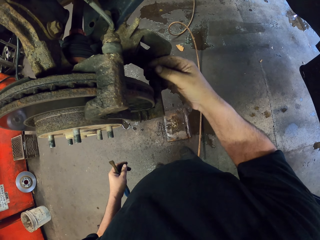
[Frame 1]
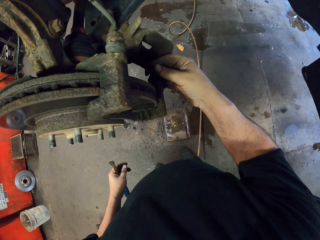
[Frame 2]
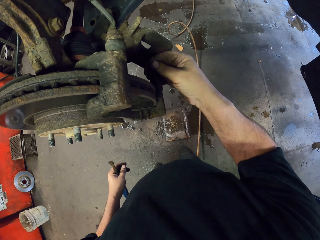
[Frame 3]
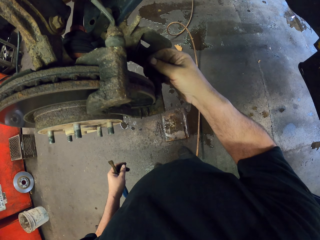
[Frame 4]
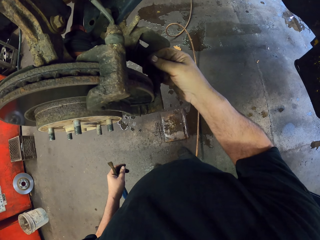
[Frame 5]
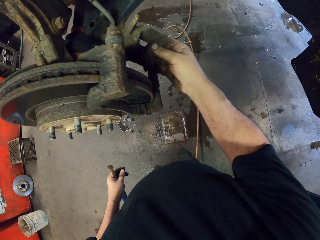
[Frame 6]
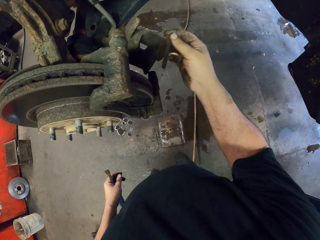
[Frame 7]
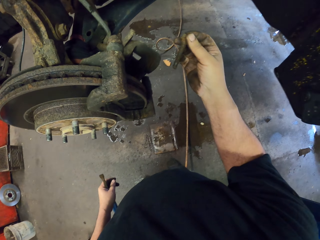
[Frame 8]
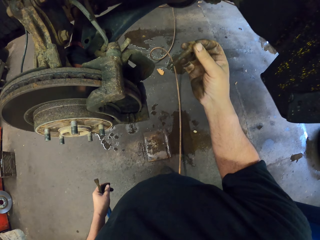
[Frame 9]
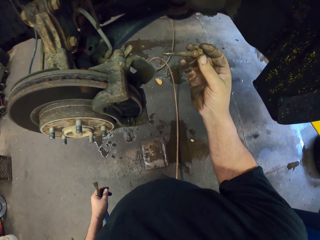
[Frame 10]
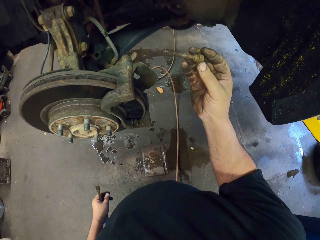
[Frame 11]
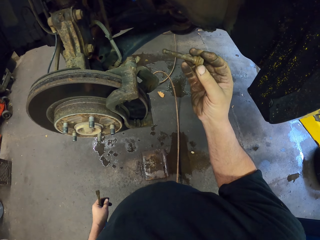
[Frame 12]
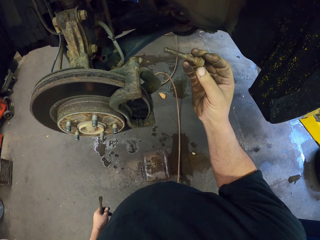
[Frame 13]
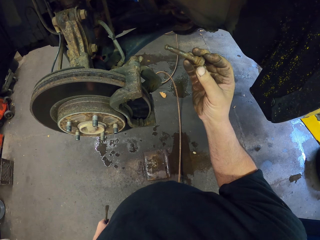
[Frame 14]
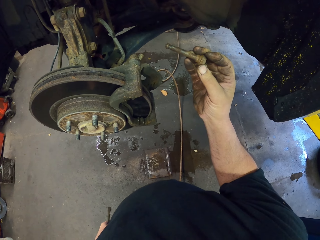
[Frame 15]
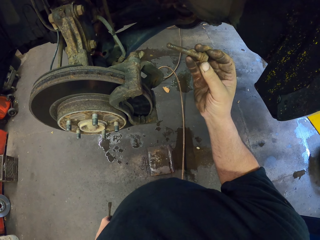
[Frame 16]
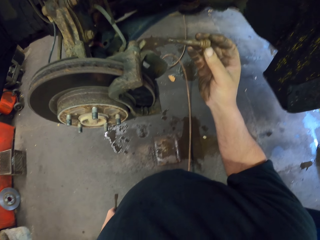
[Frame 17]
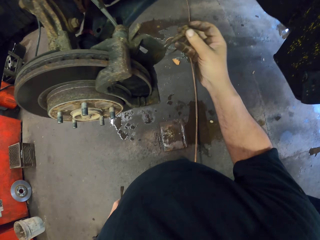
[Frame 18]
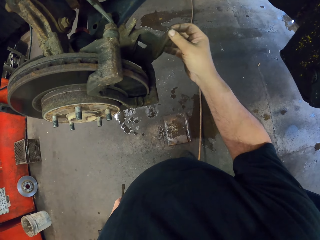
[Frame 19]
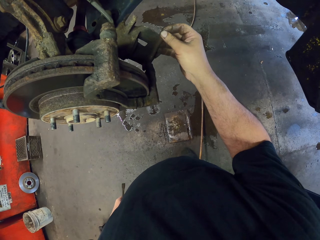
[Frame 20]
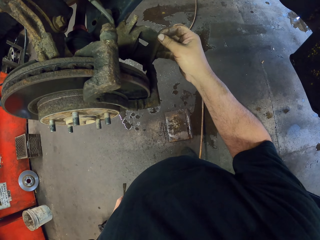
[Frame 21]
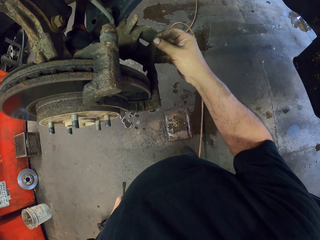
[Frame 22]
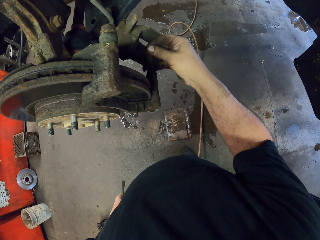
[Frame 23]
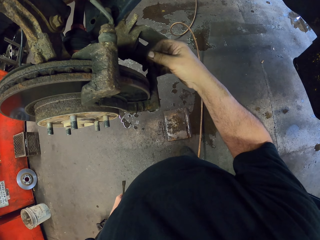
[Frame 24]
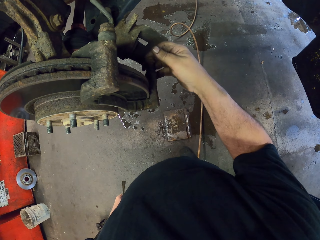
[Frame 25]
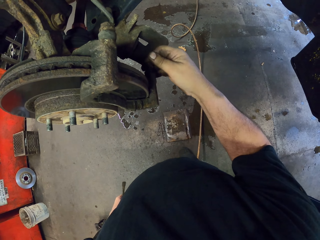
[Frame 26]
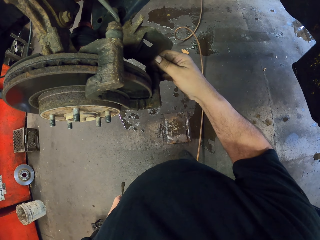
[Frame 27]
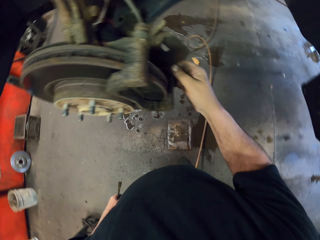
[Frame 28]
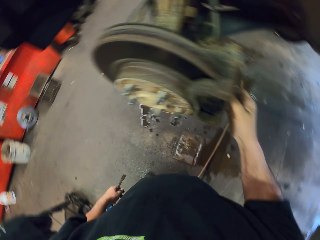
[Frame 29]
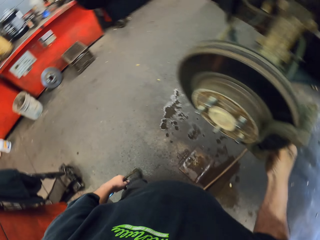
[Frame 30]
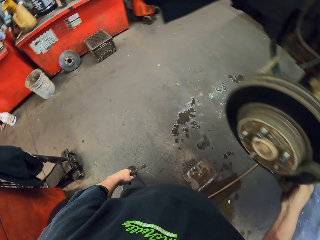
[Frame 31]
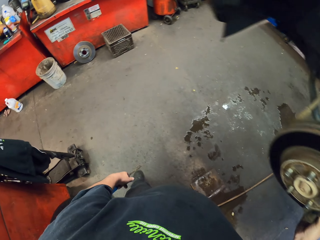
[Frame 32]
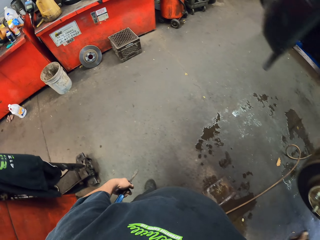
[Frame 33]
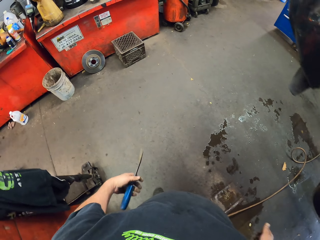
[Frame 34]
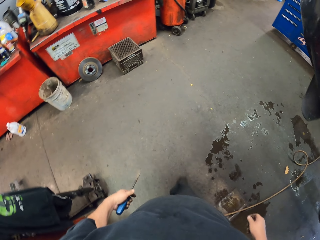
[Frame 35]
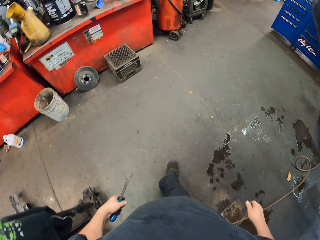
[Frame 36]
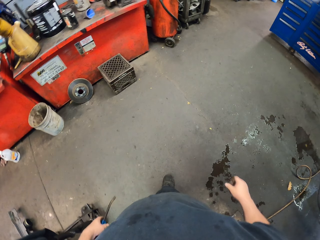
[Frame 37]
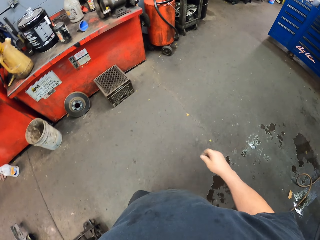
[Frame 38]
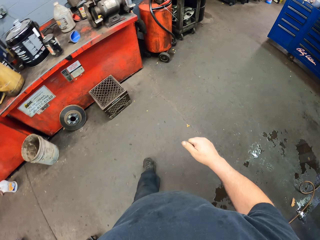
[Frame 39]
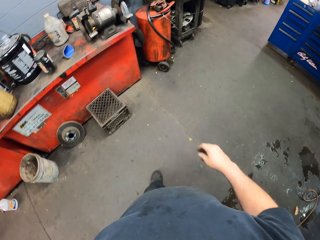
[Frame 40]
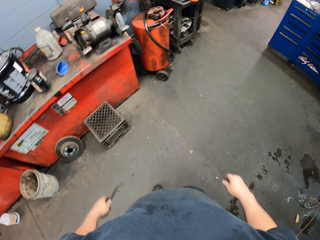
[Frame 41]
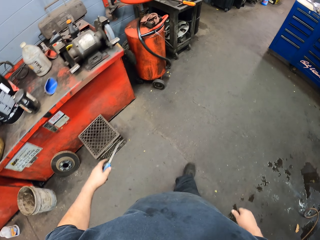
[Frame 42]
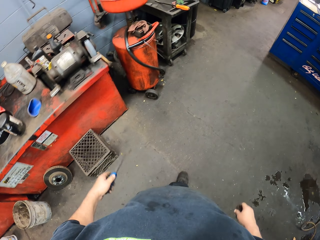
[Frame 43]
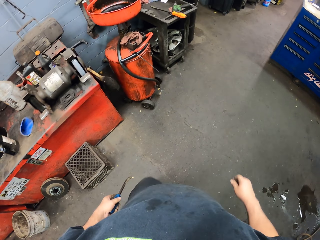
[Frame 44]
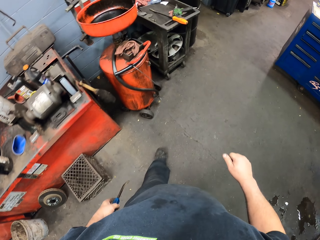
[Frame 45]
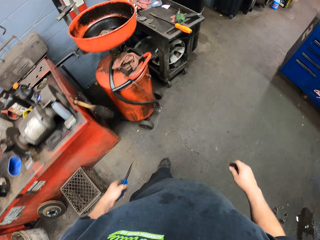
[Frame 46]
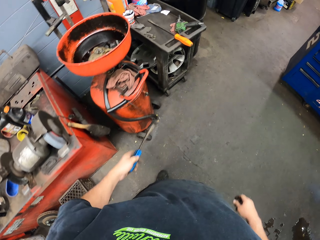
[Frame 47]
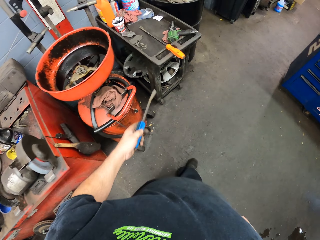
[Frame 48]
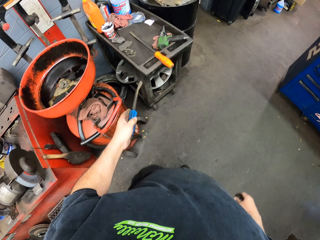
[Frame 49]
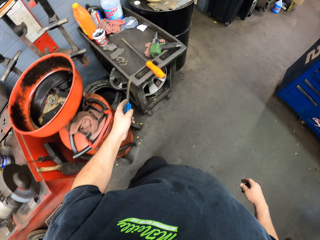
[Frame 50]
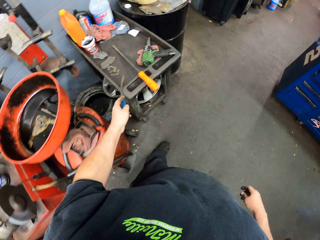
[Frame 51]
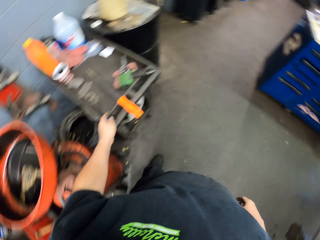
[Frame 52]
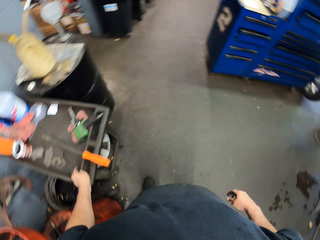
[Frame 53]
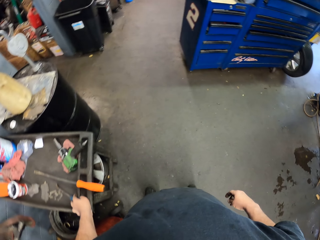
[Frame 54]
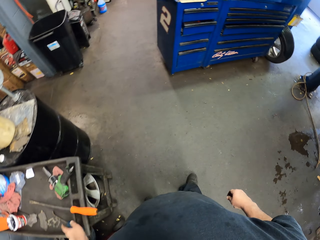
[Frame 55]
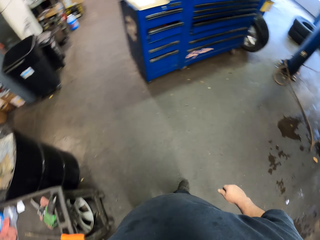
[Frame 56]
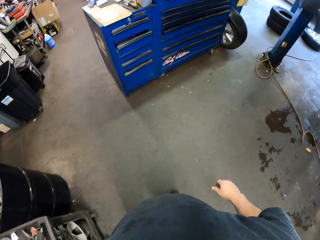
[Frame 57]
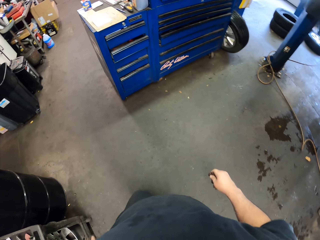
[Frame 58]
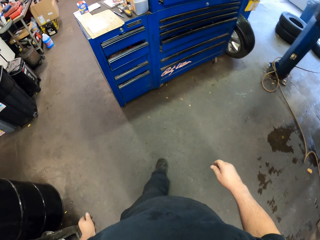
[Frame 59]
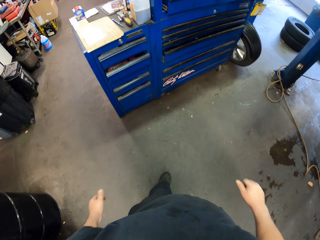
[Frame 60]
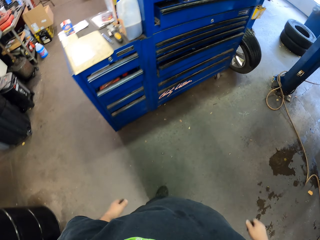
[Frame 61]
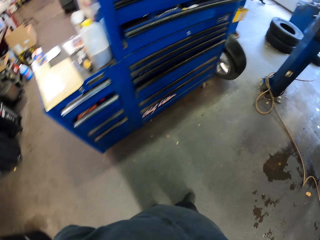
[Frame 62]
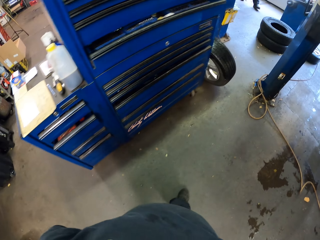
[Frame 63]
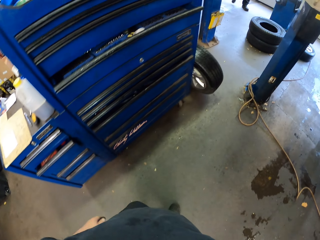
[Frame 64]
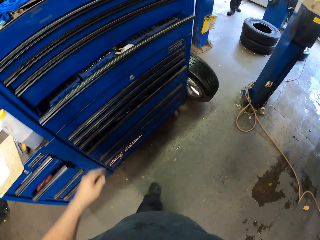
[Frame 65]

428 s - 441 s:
The camera wearer removes a bolt from the wheel hub. They put the bolt in the wheel hub. They put the crowbar on a table.

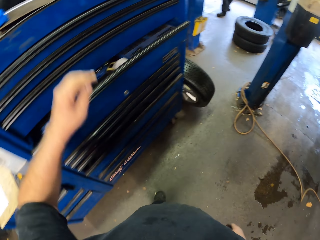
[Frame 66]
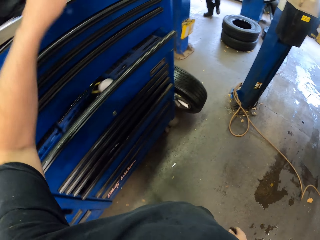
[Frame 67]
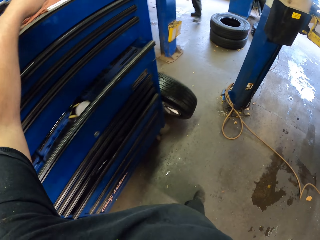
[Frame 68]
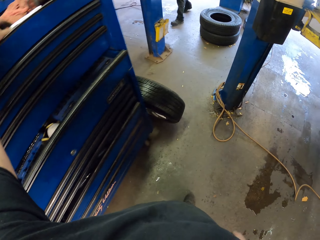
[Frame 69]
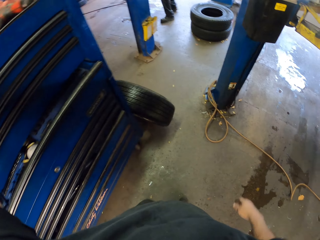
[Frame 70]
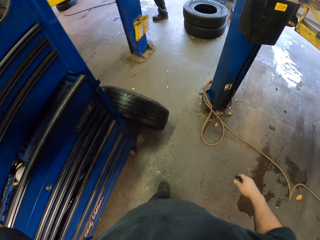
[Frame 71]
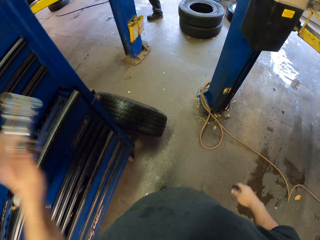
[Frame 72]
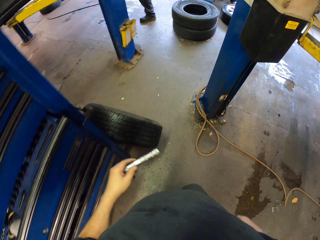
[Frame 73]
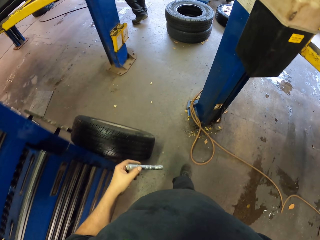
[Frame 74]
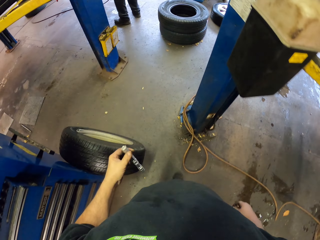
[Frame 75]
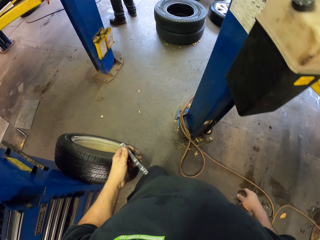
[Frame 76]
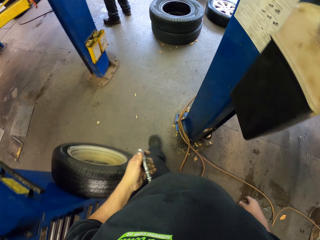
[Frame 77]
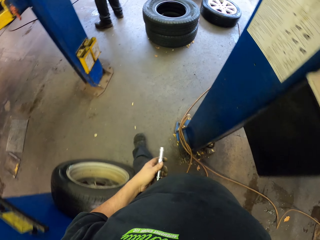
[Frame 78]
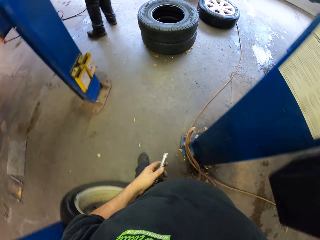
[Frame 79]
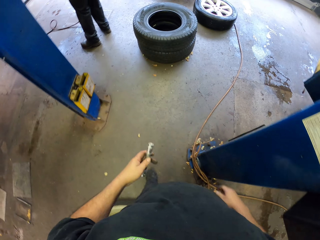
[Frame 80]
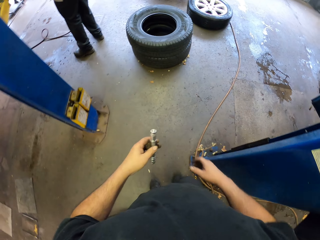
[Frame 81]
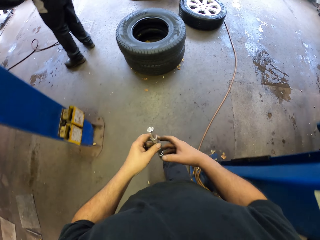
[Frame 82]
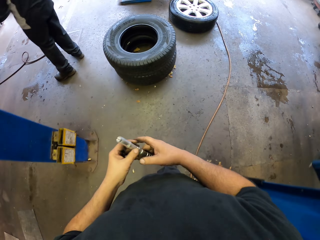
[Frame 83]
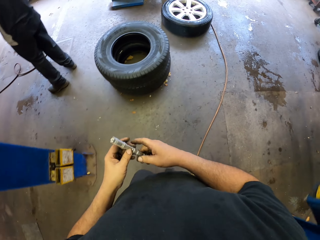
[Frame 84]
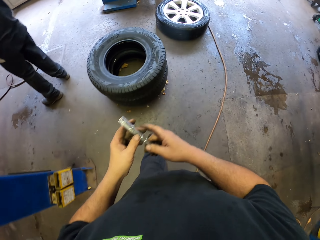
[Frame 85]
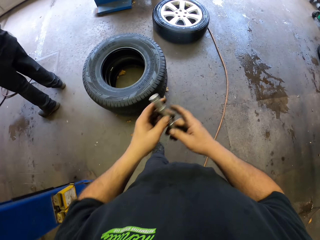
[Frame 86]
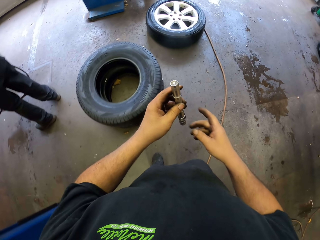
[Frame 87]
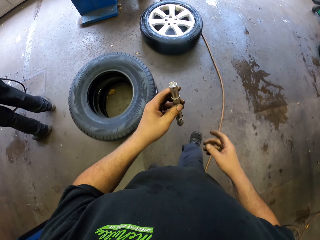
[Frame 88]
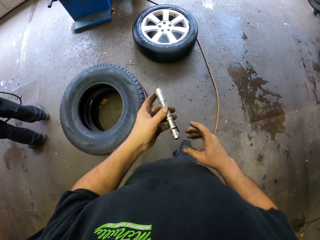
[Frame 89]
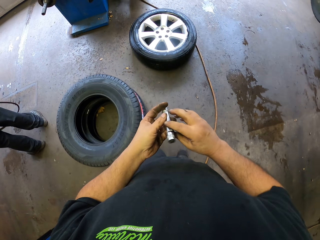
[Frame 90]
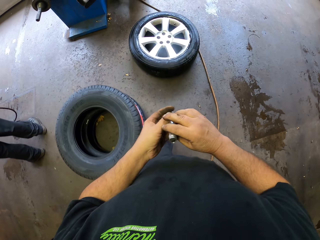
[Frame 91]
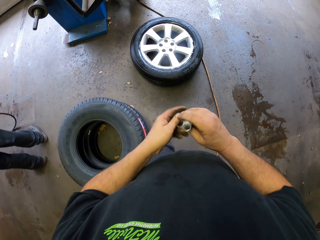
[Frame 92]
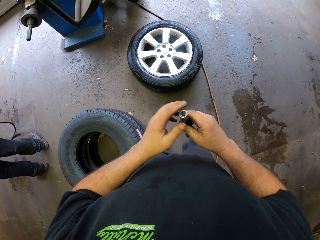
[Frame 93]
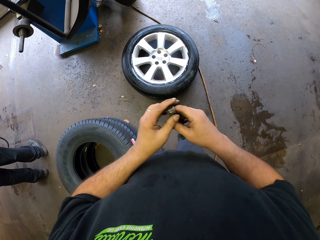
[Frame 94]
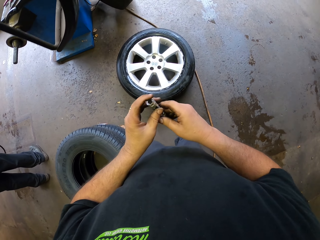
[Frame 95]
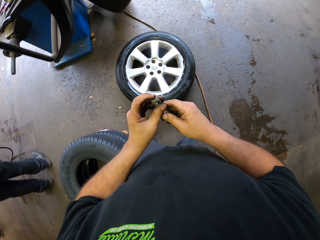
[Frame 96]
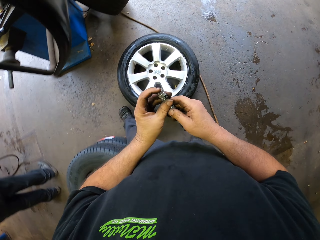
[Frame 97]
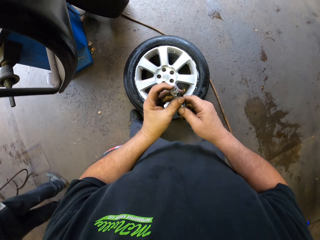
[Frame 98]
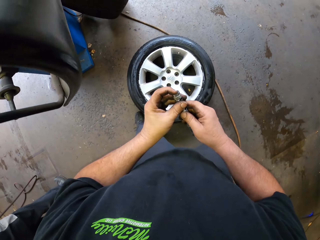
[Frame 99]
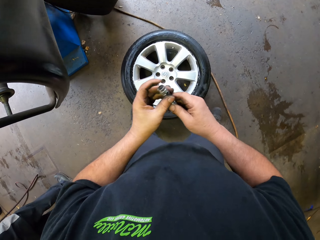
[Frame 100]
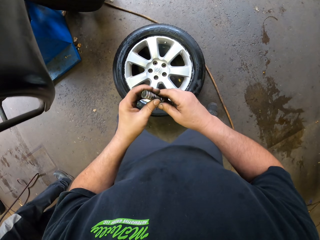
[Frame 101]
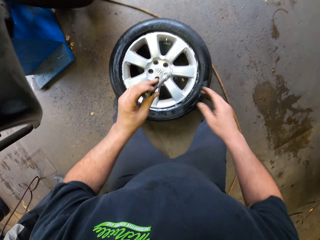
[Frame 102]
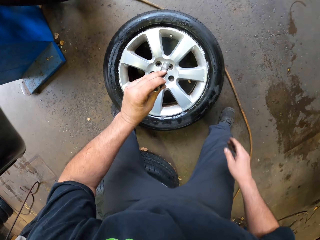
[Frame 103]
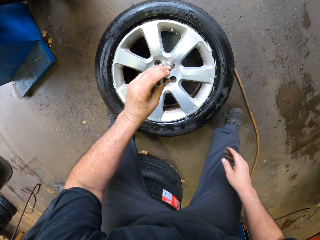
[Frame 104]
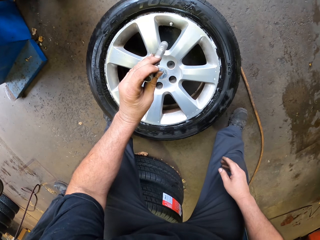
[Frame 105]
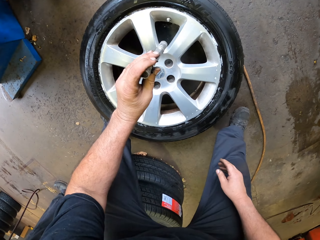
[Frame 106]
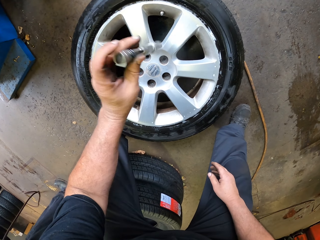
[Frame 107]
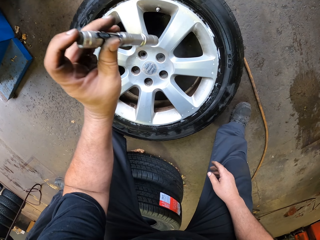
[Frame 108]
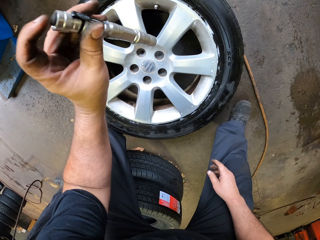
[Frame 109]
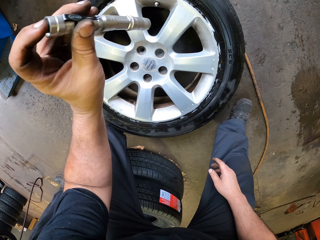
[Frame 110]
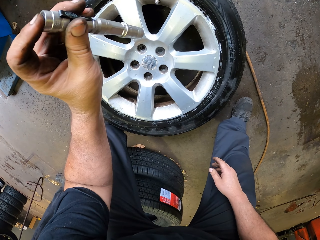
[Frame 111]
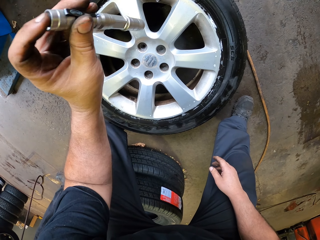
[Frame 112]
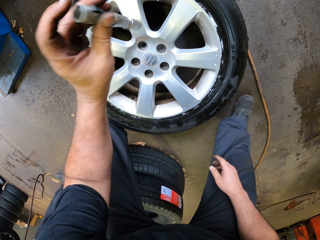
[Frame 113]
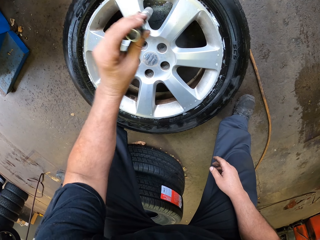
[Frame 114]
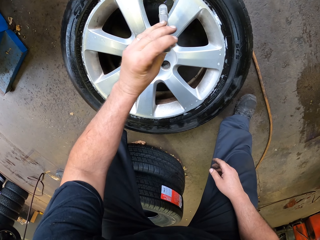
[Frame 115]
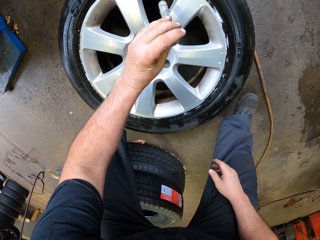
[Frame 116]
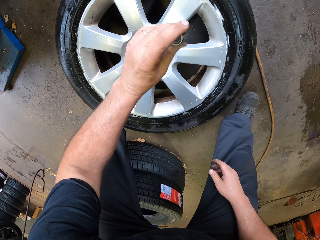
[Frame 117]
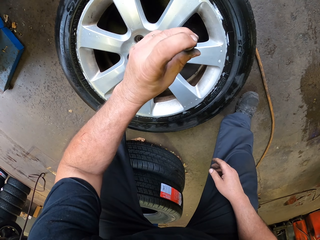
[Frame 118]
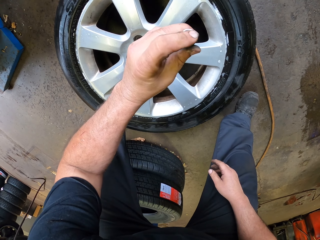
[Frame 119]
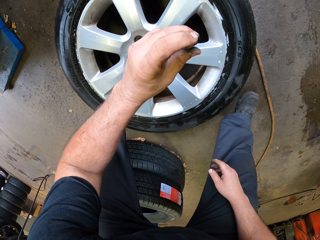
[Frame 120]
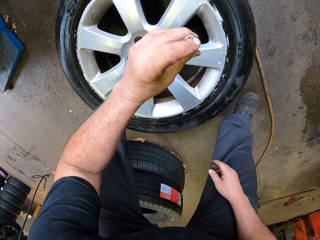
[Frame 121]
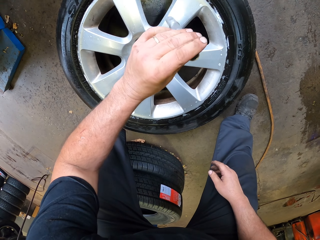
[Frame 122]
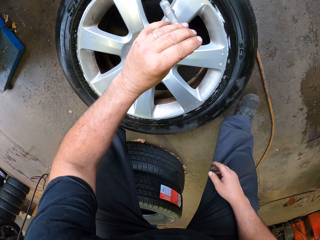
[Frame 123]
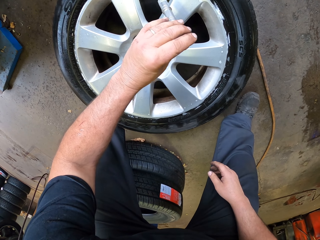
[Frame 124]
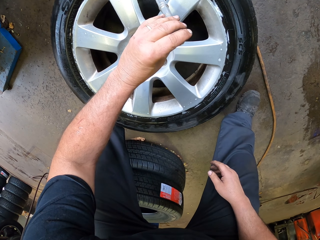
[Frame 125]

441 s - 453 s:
The camera wearer takes the torch on the drawer. They point the torch in the tire.
